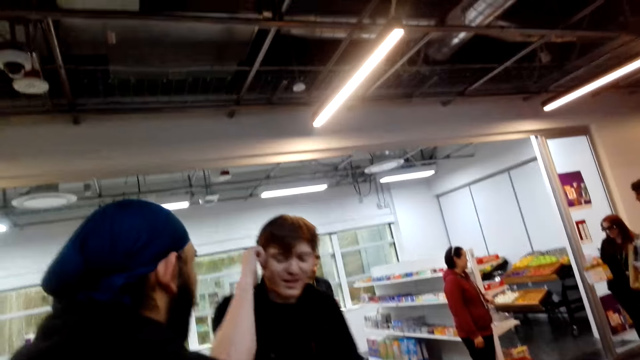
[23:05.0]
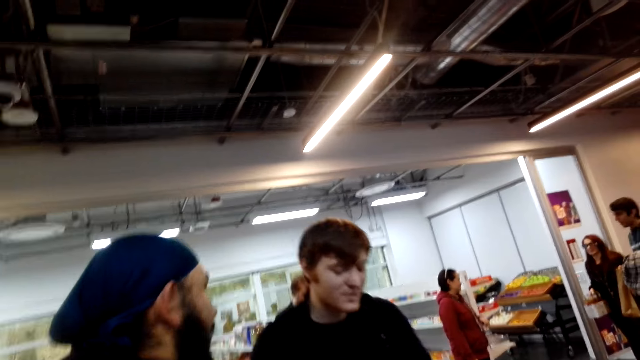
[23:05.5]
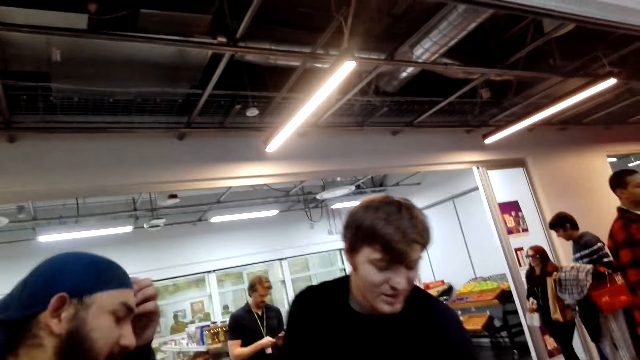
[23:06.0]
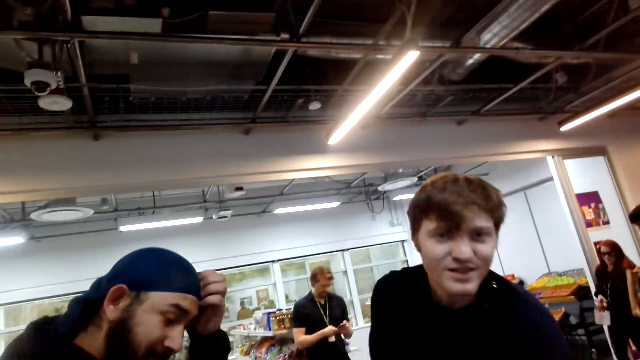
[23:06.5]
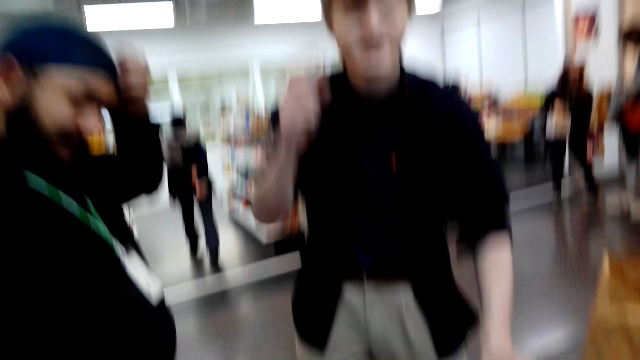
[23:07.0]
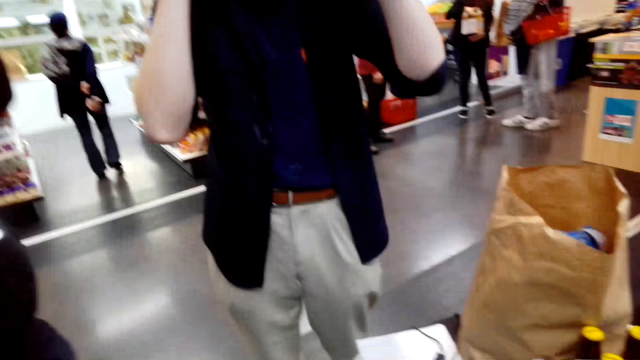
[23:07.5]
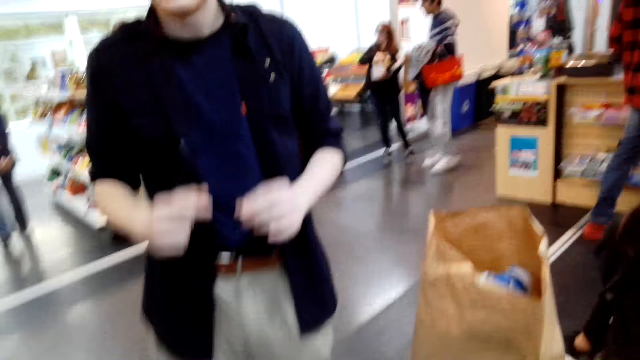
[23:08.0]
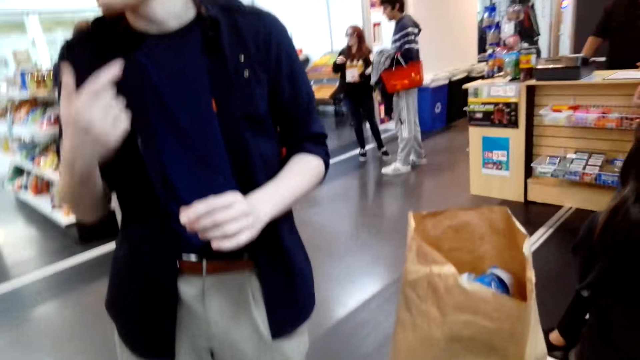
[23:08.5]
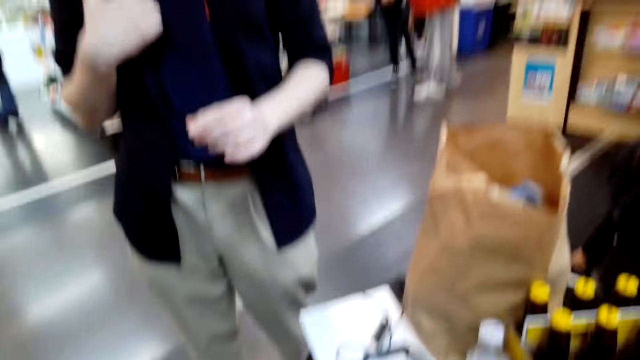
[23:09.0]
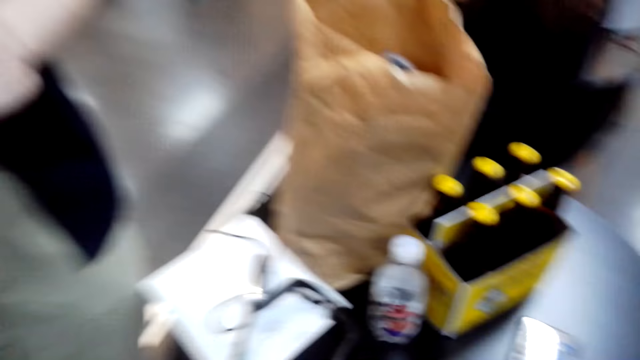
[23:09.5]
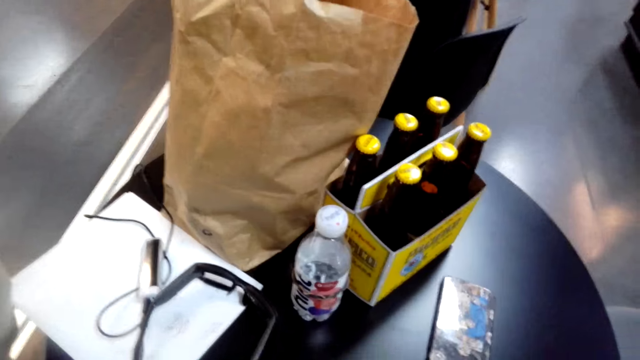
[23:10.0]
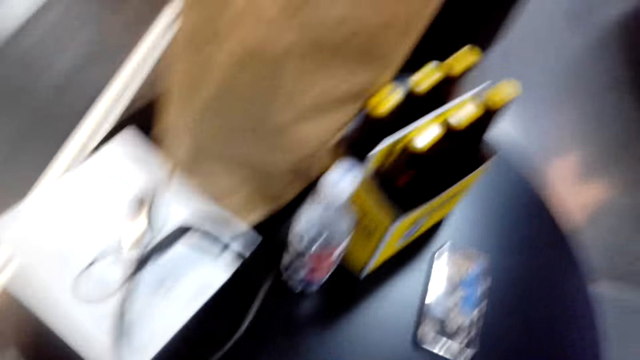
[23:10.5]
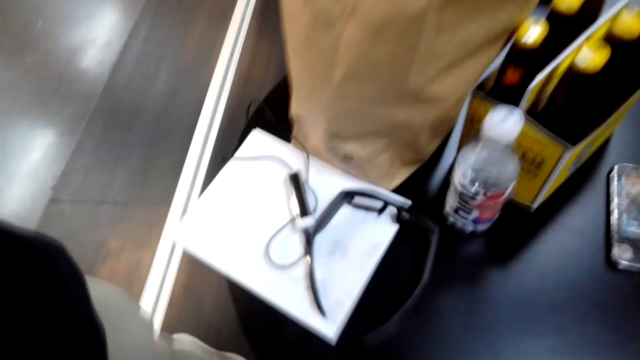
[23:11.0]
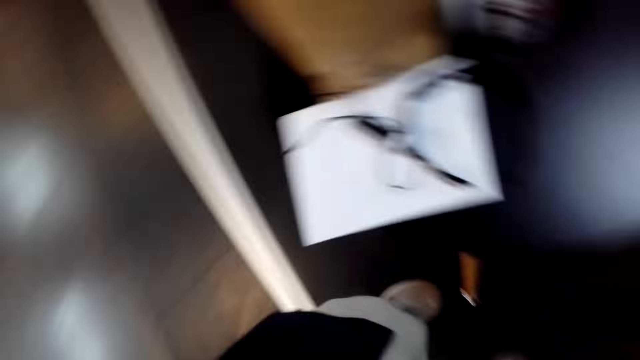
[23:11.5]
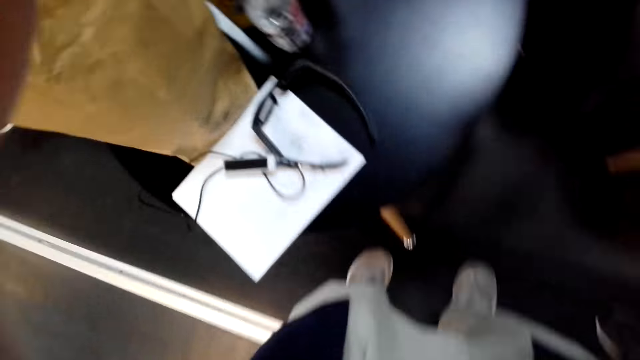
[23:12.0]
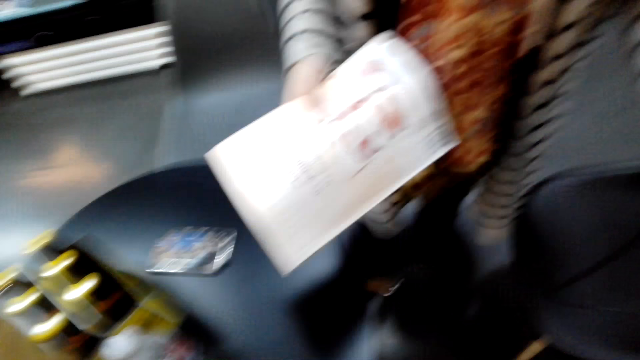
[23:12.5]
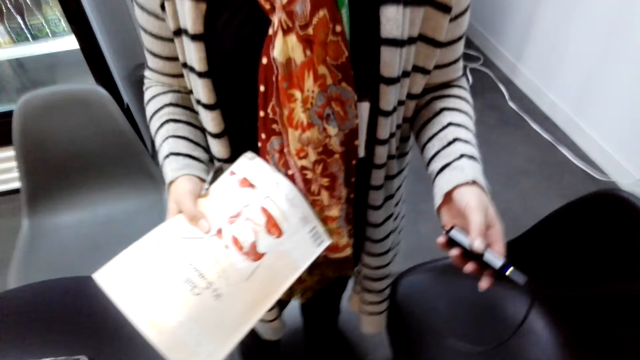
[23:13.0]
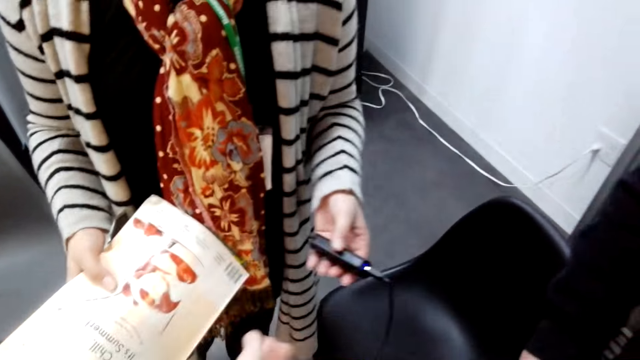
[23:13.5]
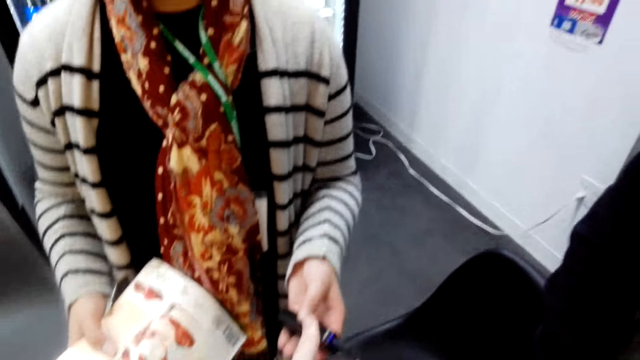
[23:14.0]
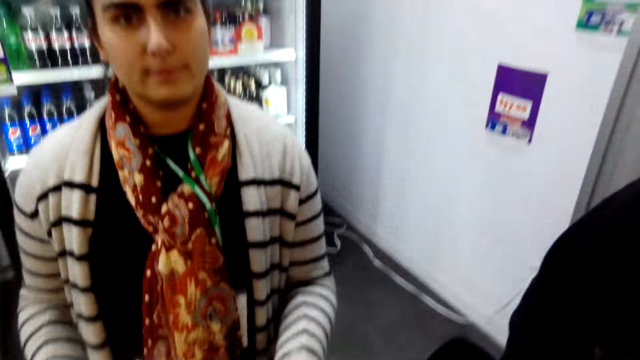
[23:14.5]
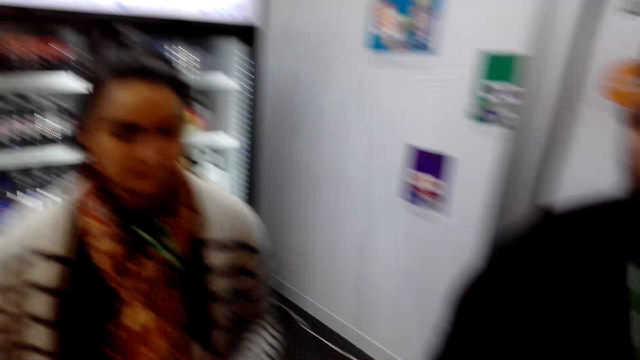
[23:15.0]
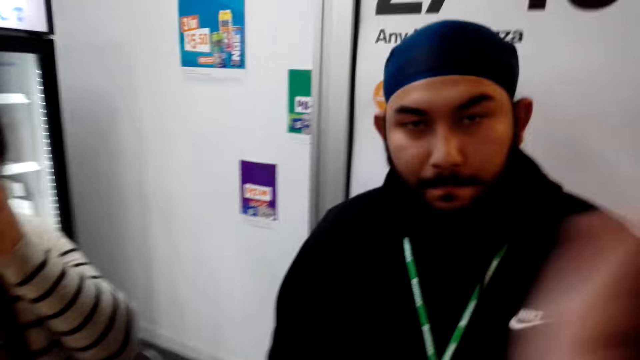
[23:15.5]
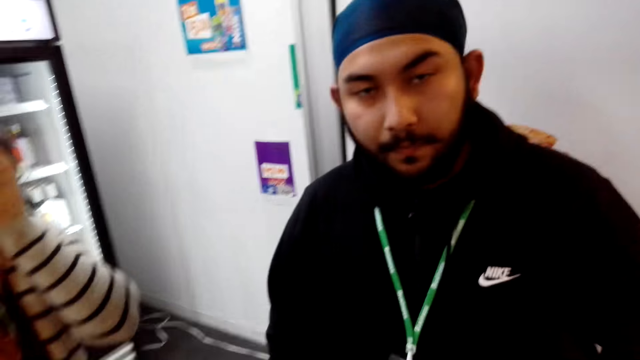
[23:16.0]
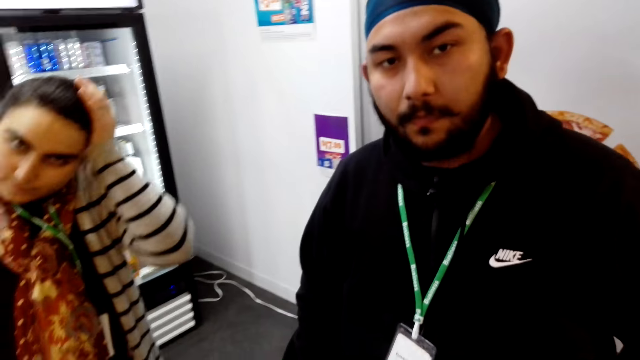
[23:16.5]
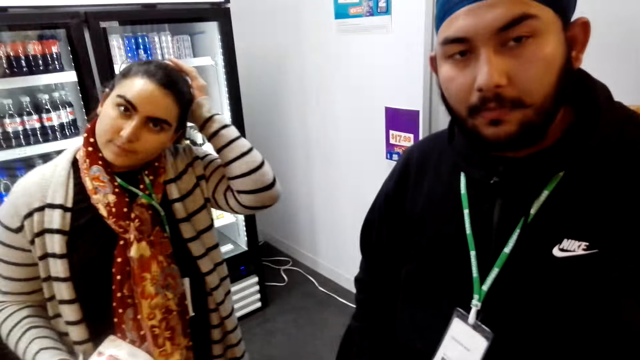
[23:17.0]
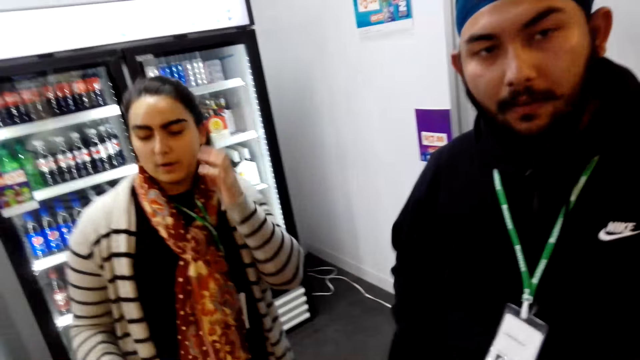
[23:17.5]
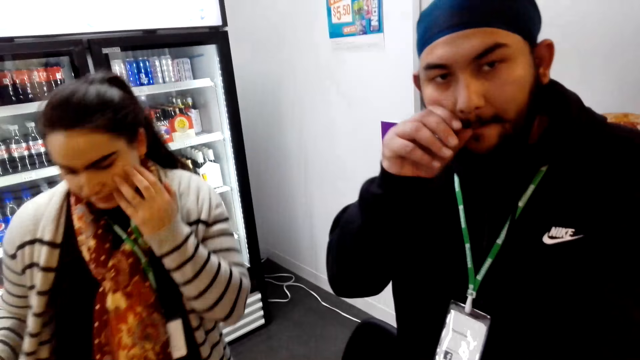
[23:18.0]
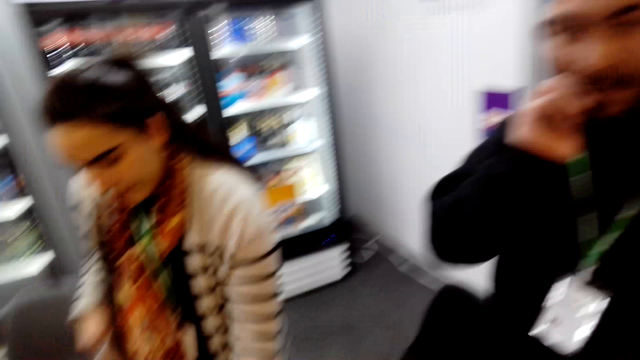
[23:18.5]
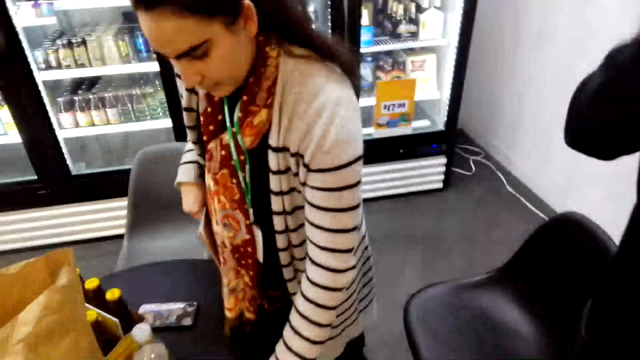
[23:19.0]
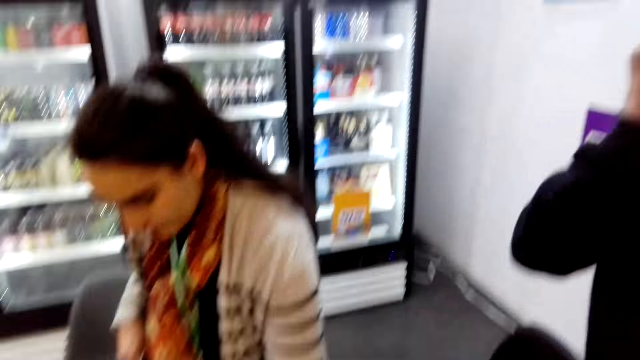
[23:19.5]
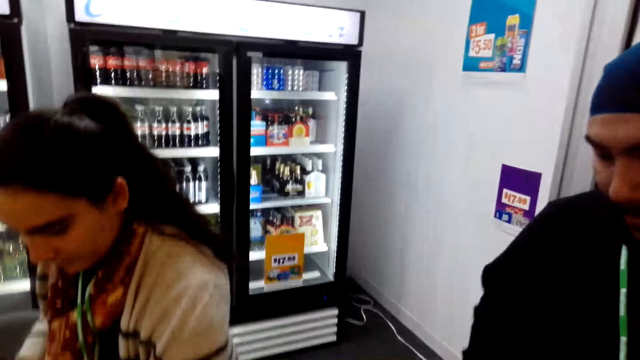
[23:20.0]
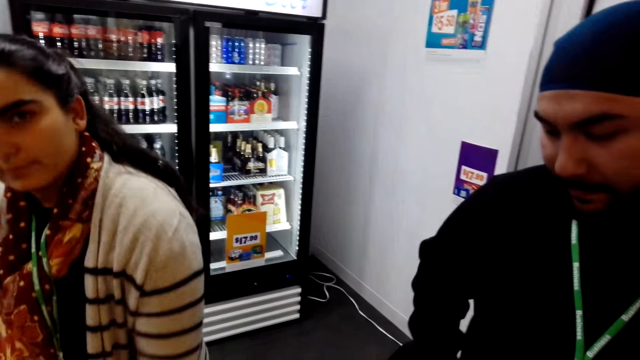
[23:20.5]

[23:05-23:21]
A man looks at the camera wearer. The man speaks. The camera wearer stares at the table. They speak to a woman. They stand up. They pick something from the woman. The woman gives a cable to the camera wearer. The camera wearer talks to another man. The other man listens to the camera wearer. The woman touches her hair. The camera wearer talks to the woman and the other man. The other man touches his mouth.
